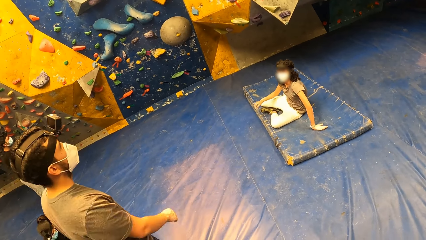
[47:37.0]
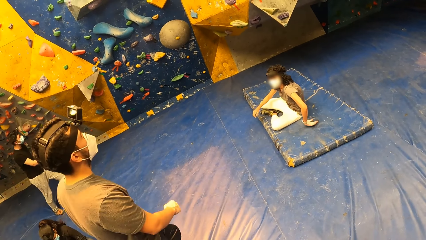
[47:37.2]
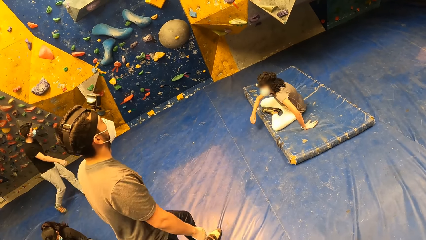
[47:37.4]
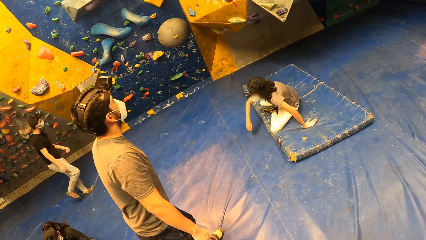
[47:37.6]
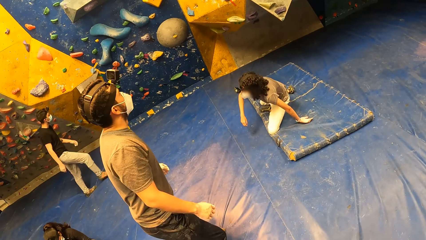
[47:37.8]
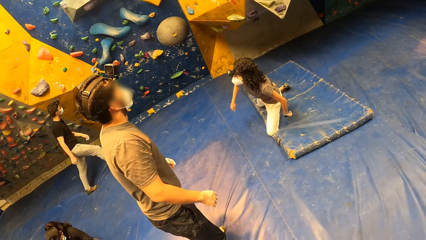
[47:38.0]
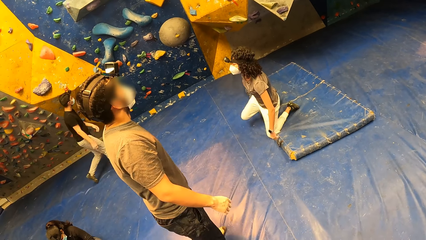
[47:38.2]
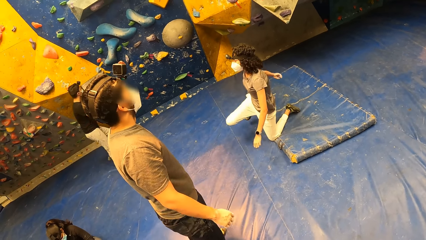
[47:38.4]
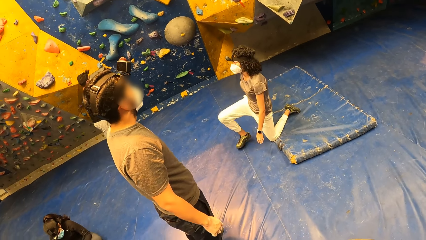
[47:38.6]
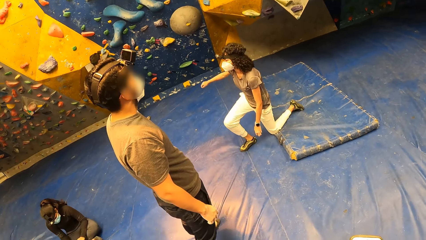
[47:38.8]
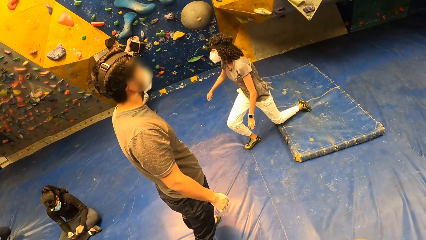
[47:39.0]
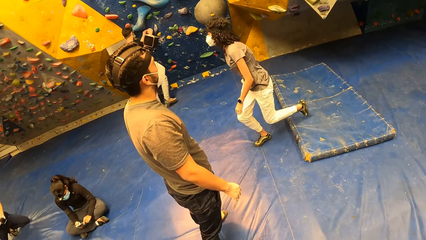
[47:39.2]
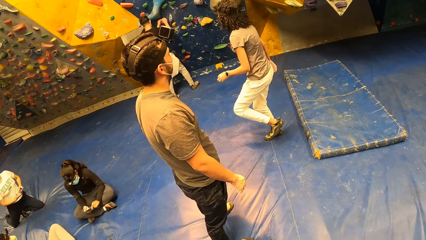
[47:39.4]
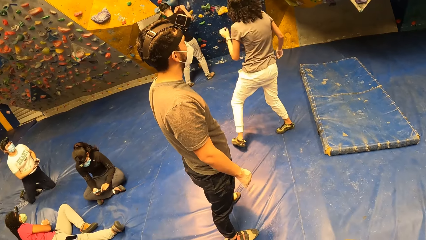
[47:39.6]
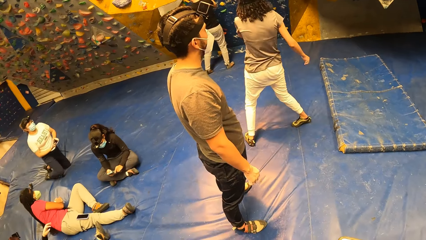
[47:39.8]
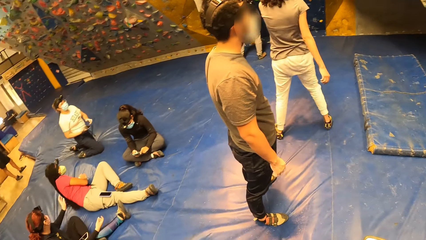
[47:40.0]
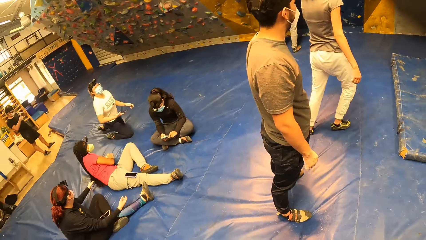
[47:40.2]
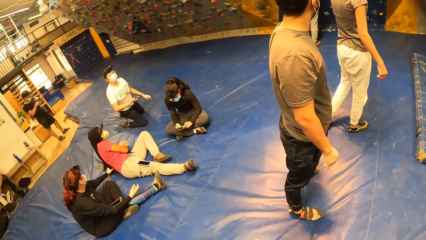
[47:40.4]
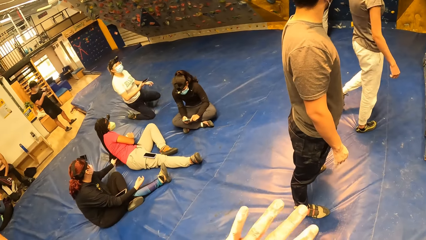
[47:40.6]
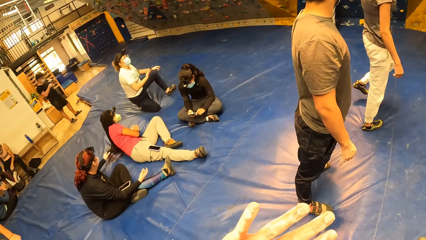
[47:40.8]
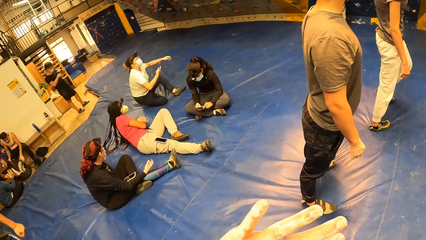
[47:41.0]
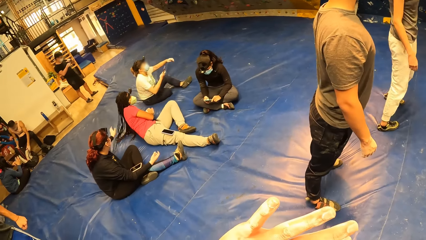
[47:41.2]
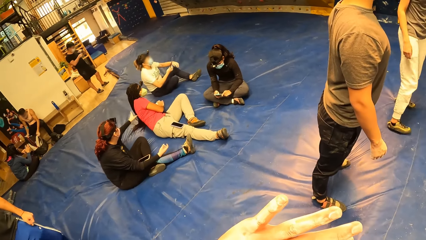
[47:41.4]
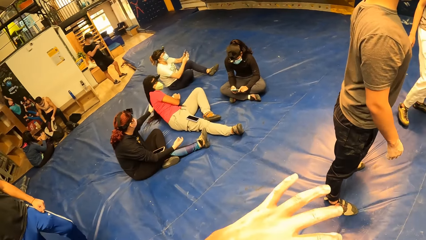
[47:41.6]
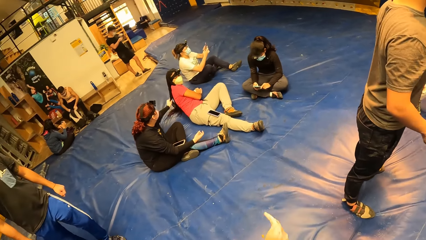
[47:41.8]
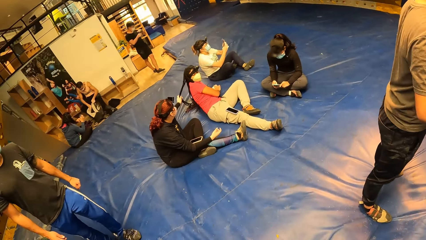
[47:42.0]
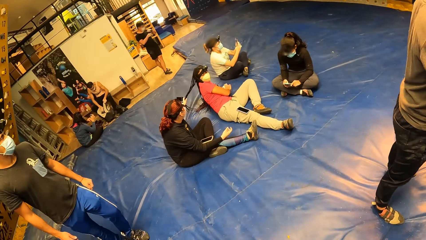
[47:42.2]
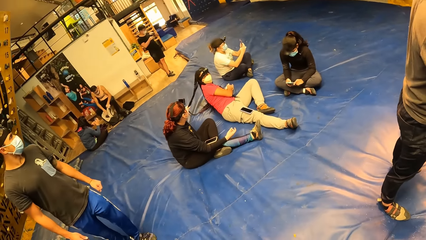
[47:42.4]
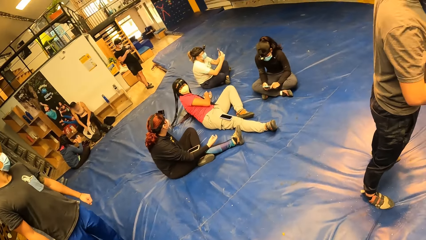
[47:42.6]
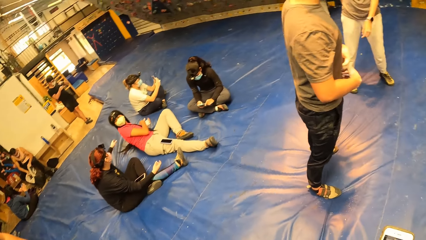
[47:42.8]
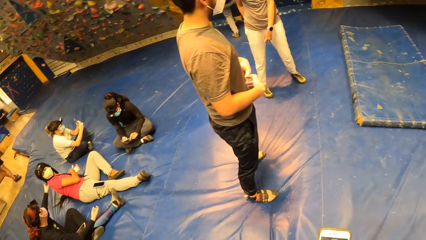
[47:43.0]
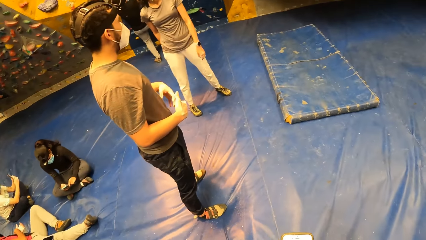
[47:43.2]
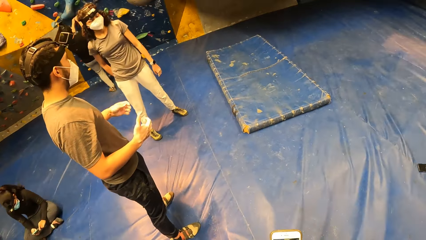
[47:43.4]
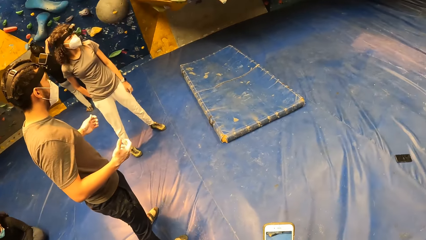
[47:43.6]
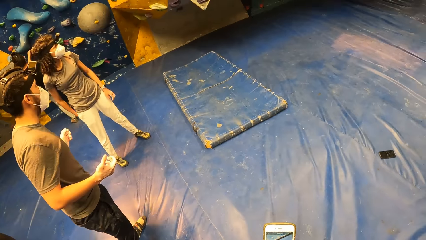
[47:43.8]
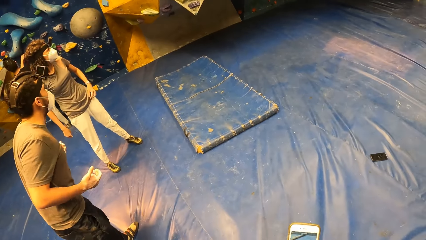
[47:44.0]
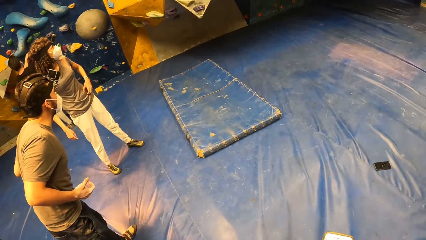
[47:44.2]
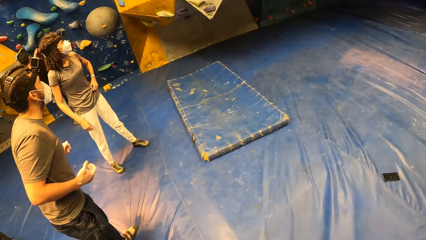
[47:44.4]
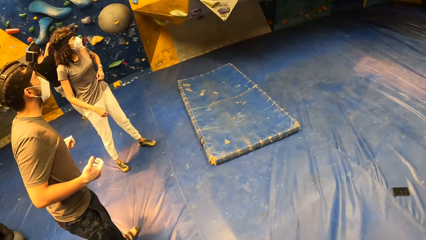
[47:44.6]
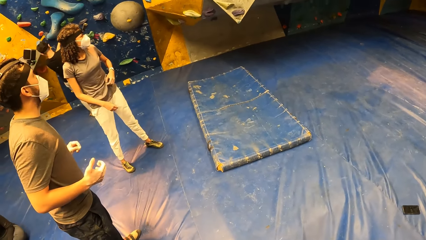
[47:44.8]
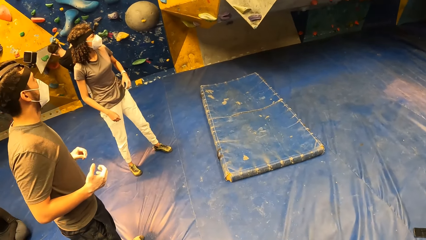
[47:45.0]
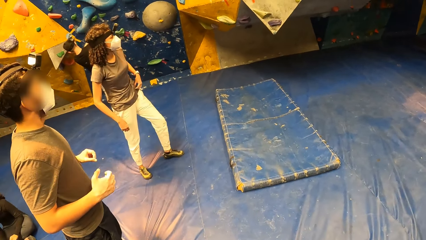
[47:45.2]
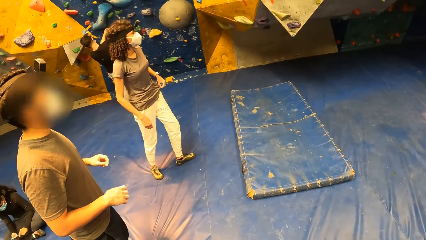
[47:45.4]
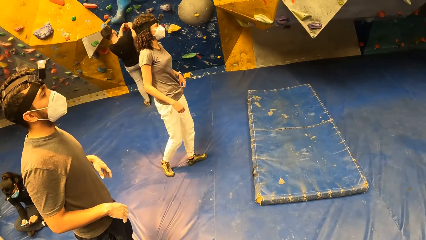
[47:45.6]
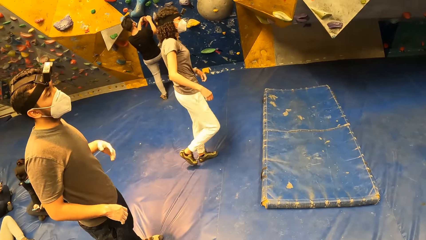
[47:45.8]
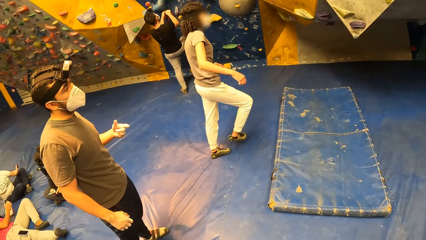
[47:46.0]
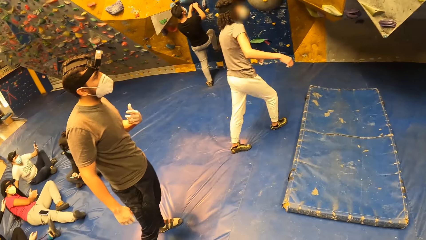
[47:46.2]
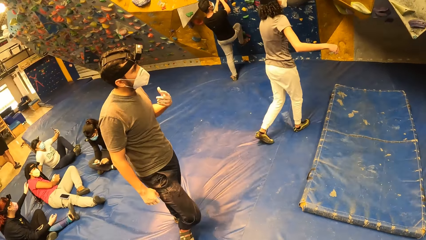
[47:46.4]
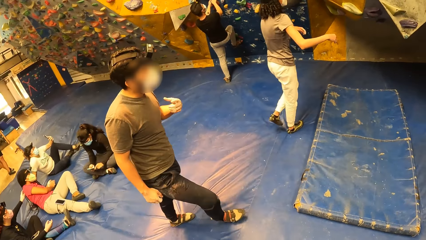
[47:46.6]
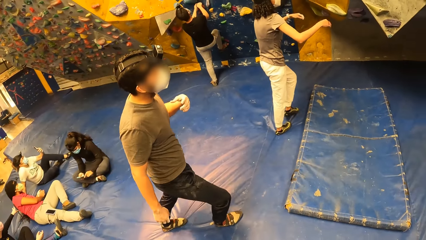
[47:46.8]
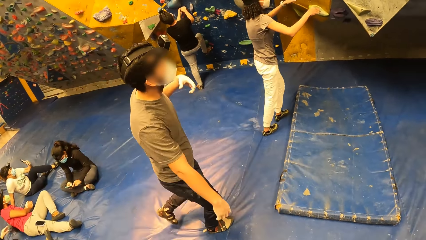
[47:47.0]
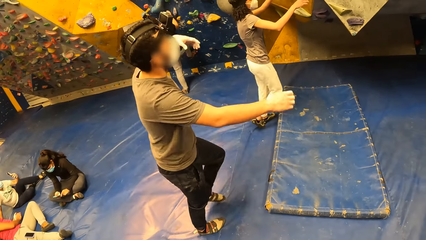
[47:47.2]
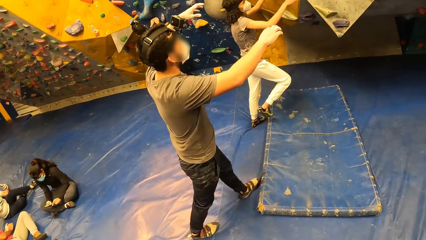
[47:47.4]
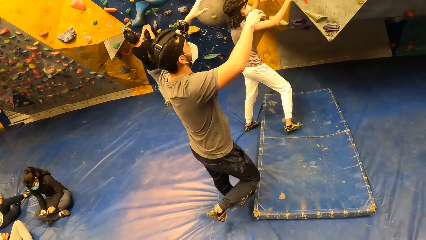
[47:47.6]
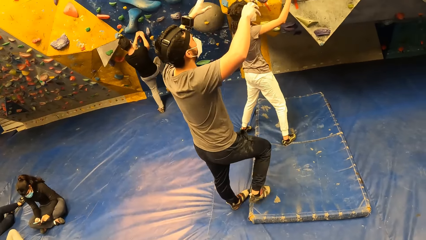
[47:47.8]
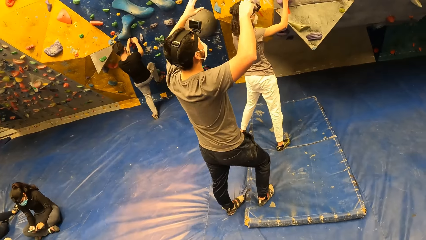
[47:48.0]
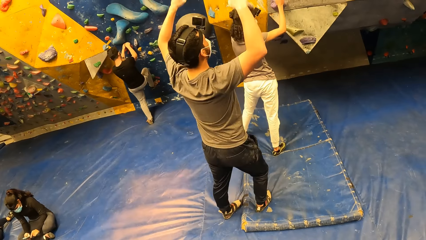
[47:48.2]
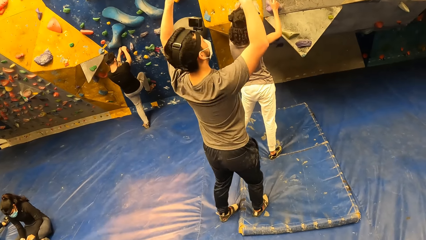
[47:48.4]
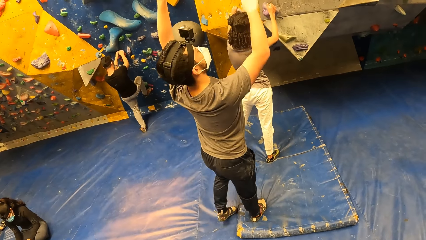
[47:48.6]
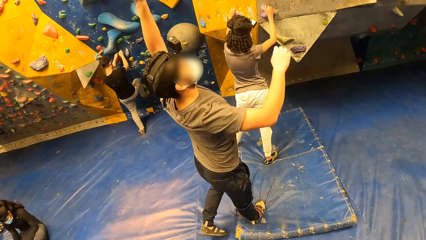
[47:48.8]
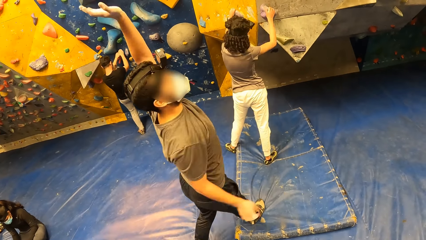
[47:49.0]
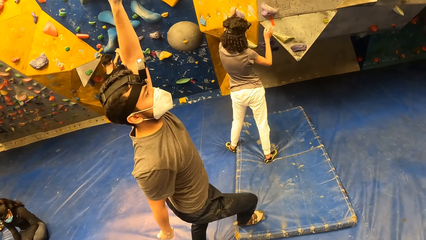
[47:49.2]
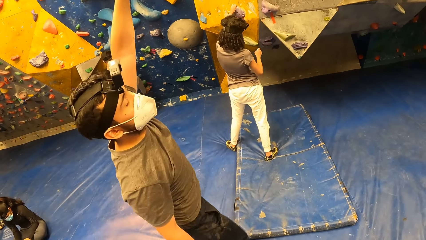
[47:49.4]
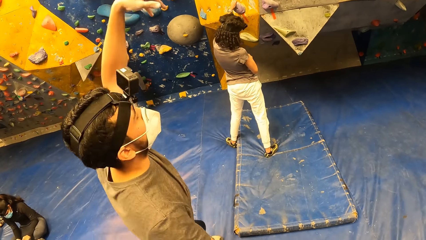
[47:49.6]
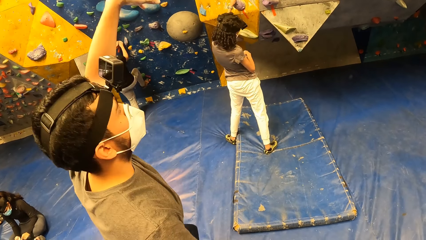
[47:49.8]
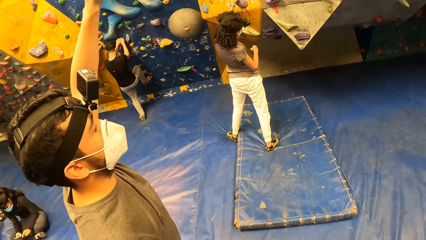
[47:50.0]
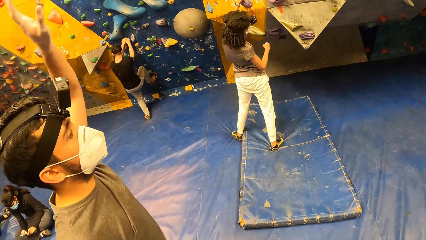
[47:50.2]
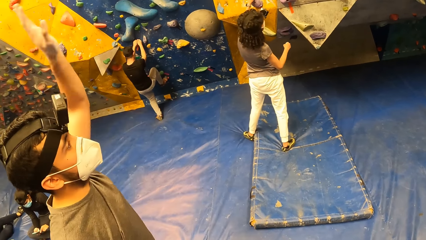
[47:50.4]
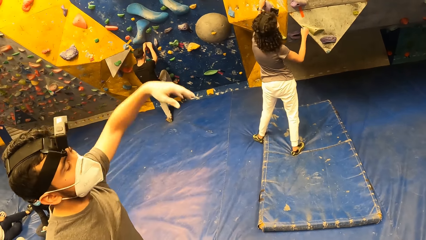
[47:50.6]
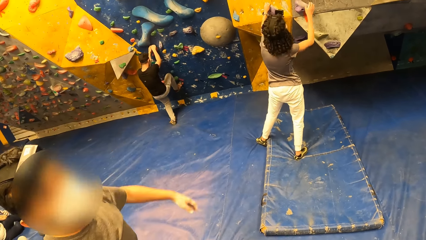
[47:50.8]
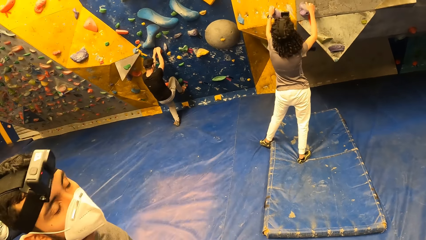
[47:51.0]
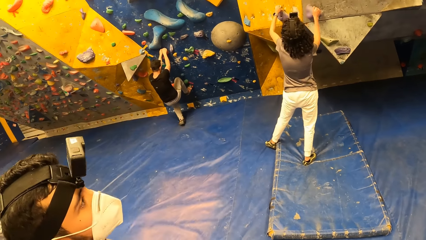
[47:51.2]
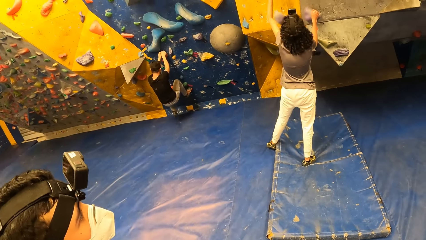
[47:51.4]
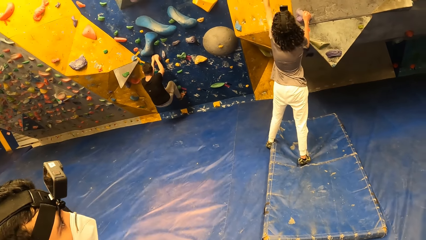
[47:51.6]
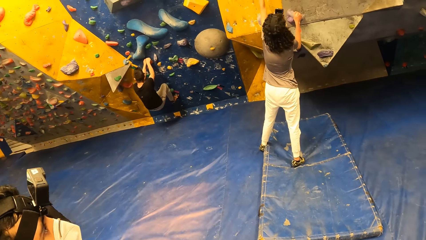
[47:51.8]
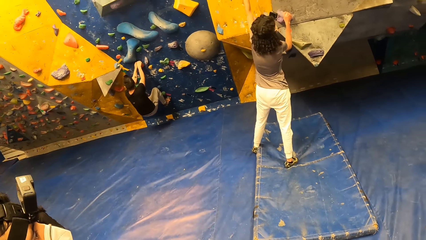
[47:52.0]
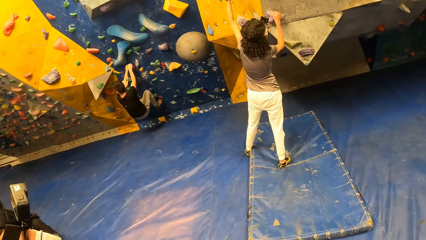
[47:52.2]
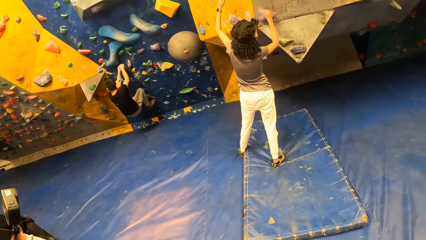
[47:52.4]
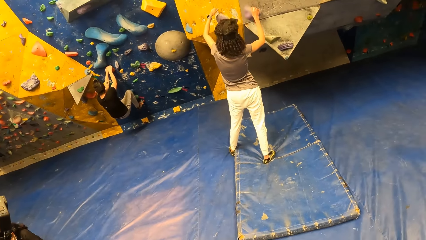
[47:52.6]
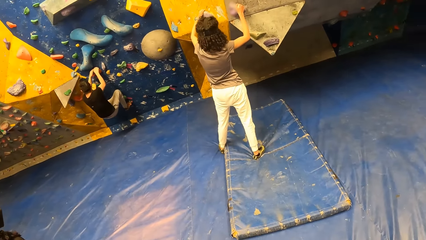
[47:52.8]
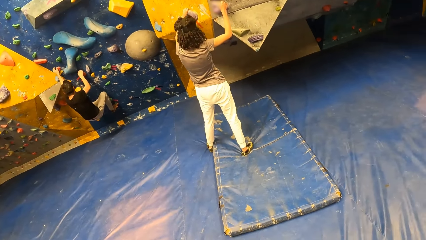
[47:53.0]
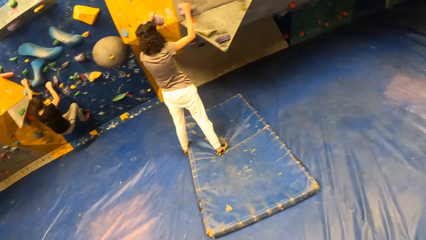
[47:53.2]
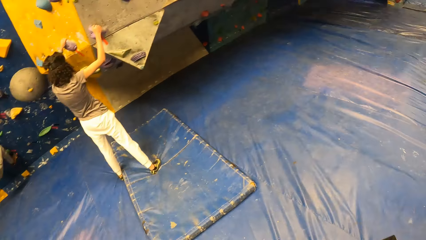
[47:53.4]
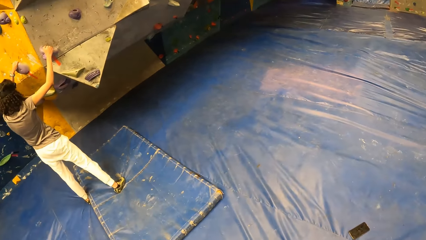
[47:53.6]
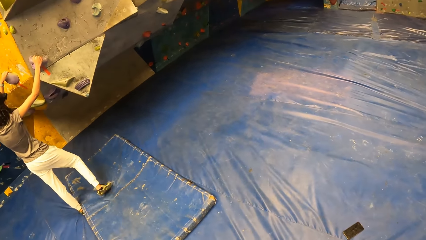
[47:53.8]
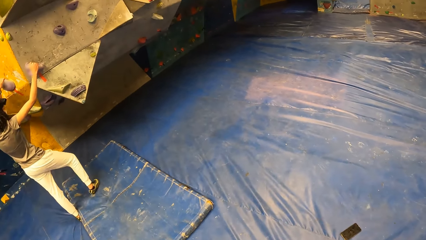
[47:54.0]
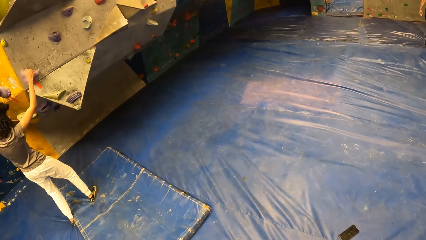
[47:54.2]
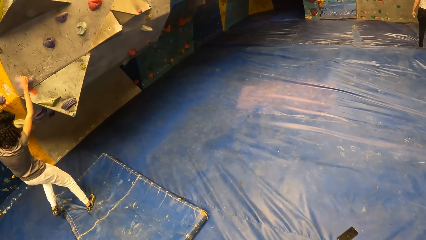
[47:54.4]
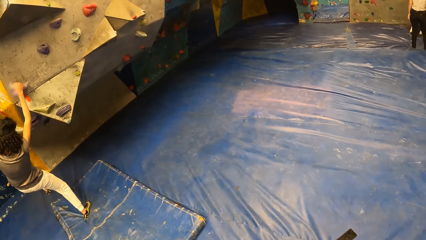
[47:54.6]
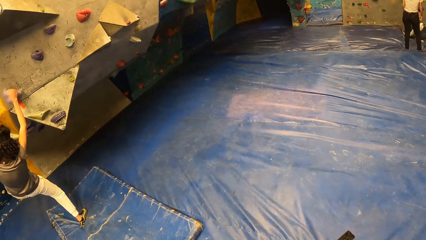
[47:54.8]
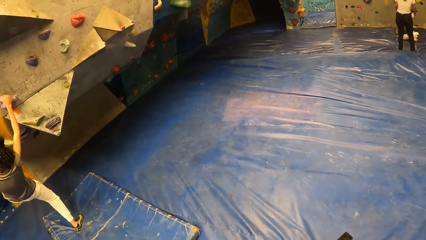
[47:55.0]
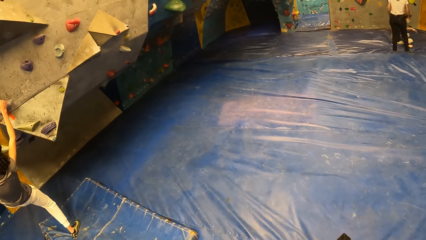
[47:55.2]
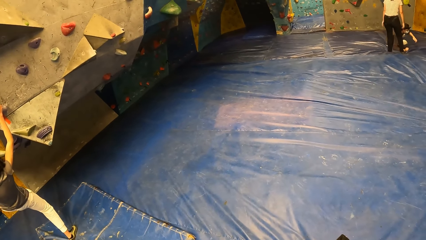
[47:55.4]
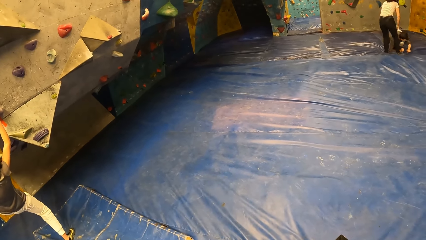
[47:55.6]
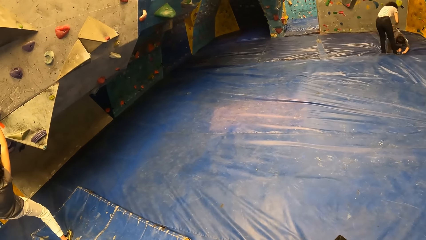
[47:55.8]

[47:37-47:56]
A man and another man move around the room. A woman rises from the bouldering mat on the floor. A man touches a climb hold on the bouldering wall with both hands. The camera wearer looks at his left fingers. He looks around the room. The first man bends. The woman moves around the room. Another man demonstrates with both hands. The woman lifts her hands. The first man lifts his hands. The woman touches climb holds on the bouldering wall with both hands. The woman removes her right hand from the climb hold on the bouldering wall. The woman puts her right hand on the climb hold on the bouldering wall. The woman removes her left hand from the climb hold on the bouldering wall. Another man climbs the bouldering wall with both hands on the climb holds. The woman lifts her hands. The woman puts her left hand on the climb hold on the bouldering wall. The camera wearer looks around the room.
